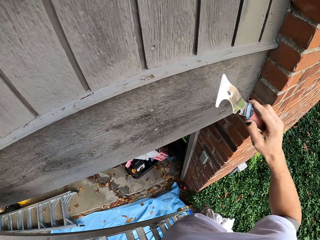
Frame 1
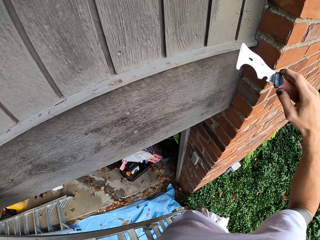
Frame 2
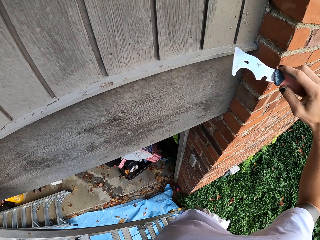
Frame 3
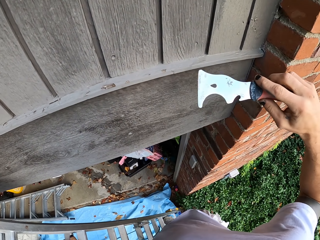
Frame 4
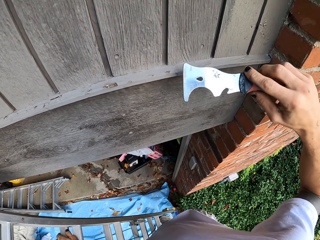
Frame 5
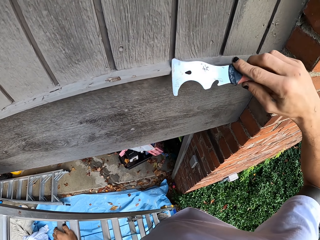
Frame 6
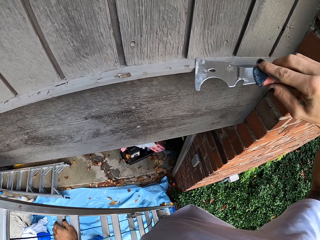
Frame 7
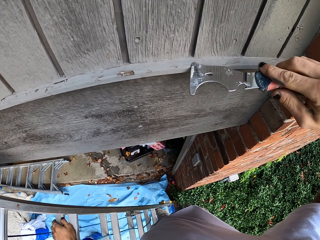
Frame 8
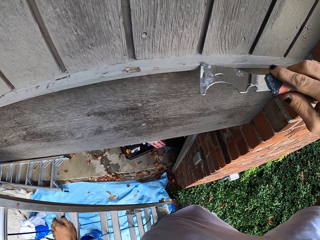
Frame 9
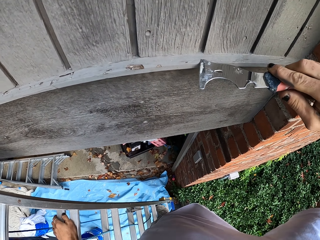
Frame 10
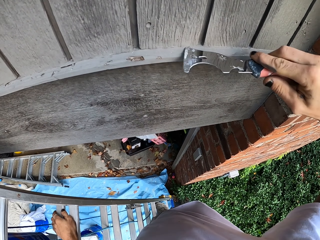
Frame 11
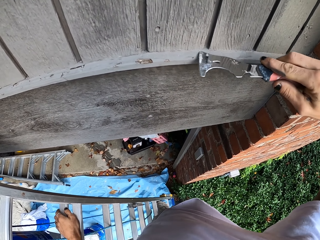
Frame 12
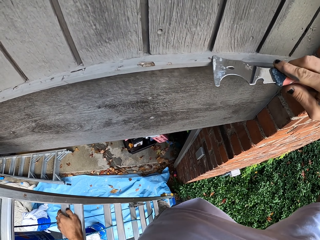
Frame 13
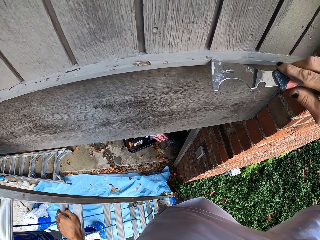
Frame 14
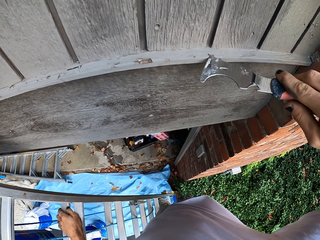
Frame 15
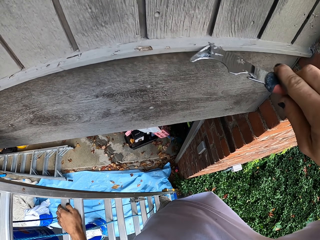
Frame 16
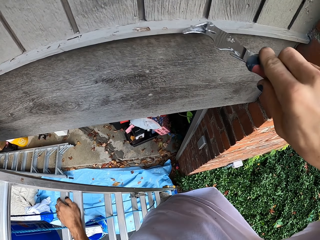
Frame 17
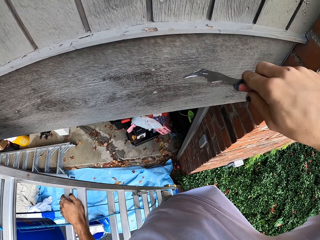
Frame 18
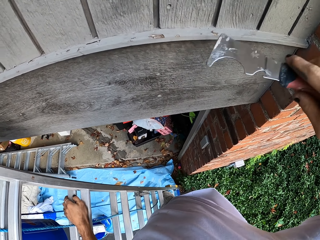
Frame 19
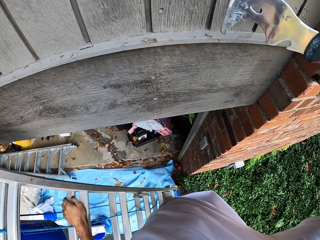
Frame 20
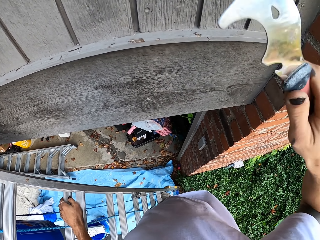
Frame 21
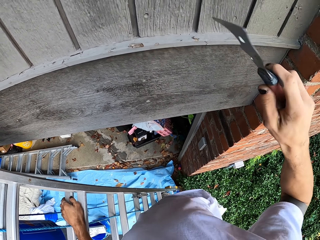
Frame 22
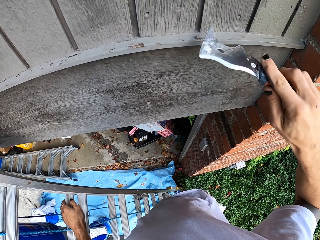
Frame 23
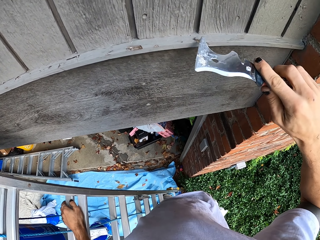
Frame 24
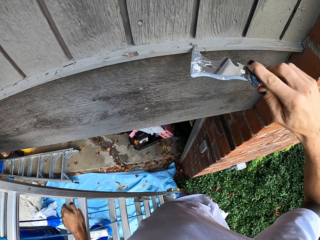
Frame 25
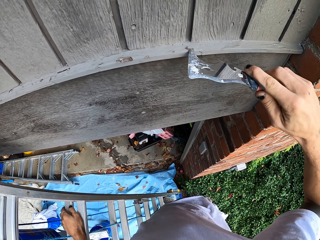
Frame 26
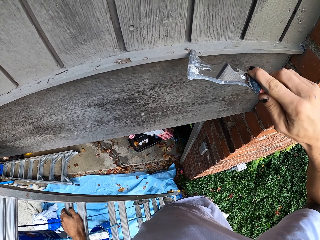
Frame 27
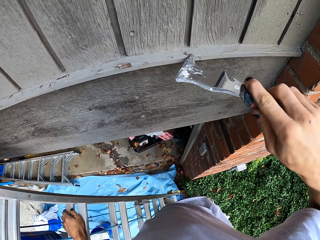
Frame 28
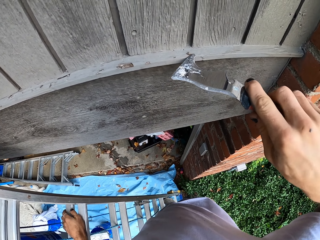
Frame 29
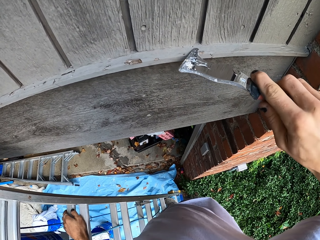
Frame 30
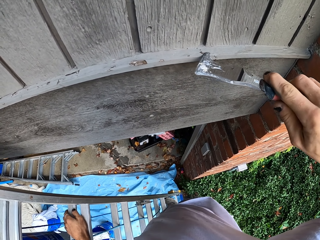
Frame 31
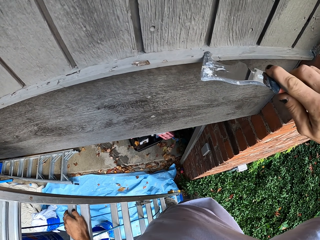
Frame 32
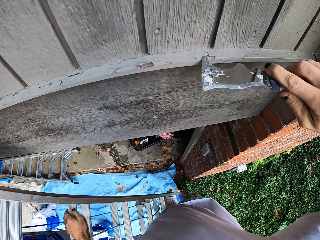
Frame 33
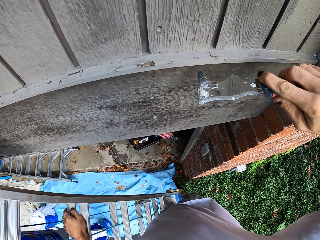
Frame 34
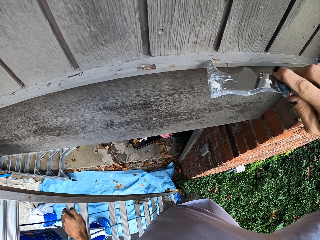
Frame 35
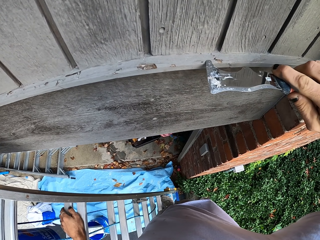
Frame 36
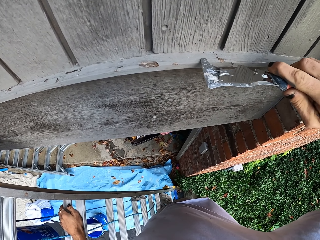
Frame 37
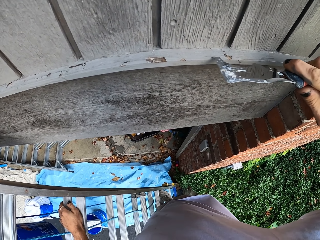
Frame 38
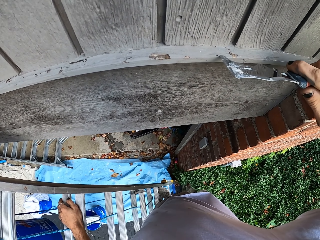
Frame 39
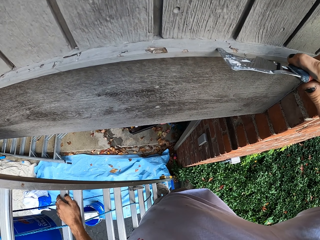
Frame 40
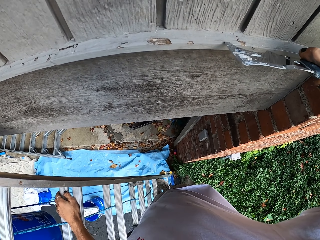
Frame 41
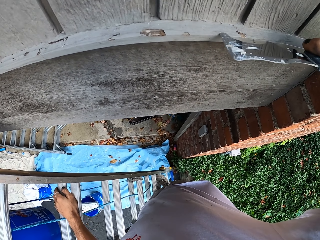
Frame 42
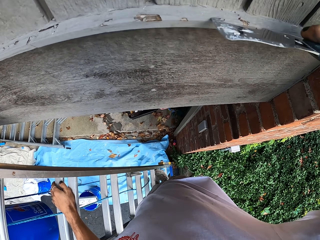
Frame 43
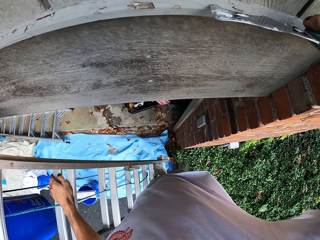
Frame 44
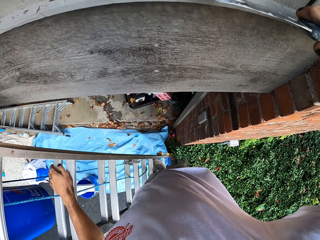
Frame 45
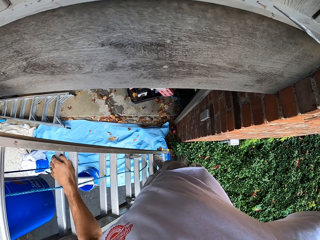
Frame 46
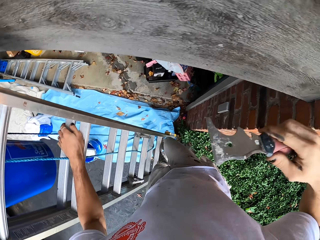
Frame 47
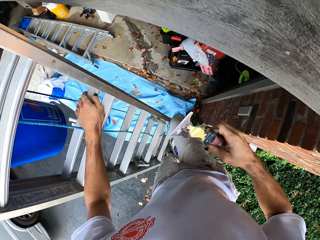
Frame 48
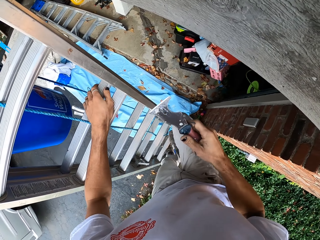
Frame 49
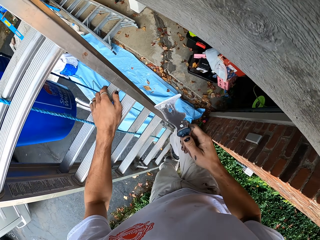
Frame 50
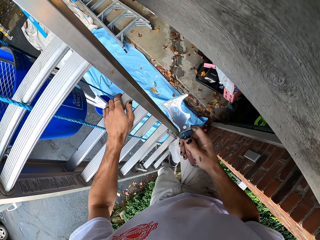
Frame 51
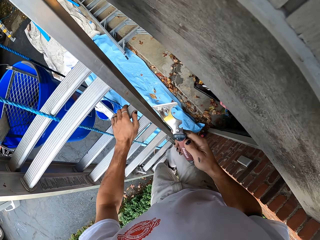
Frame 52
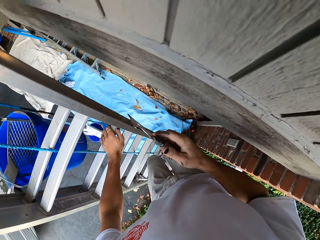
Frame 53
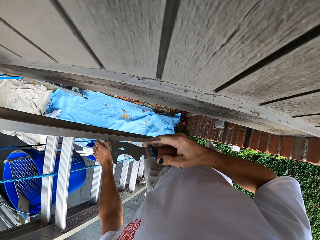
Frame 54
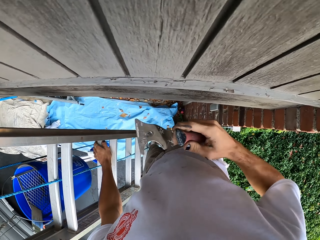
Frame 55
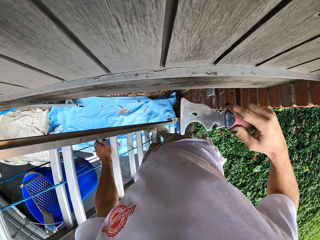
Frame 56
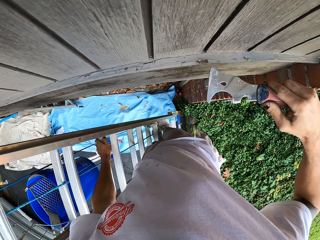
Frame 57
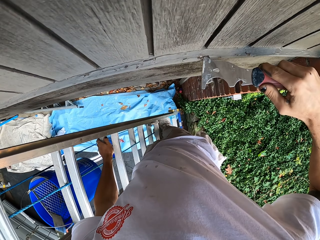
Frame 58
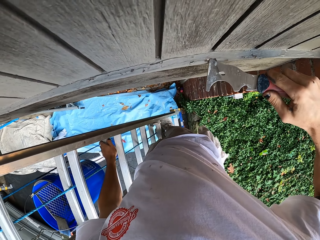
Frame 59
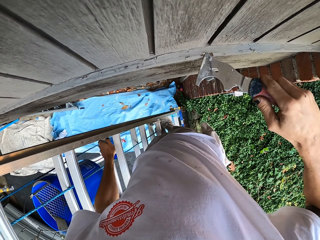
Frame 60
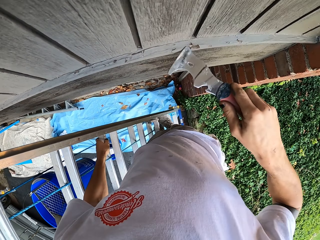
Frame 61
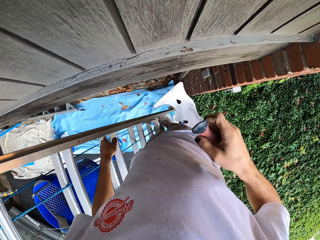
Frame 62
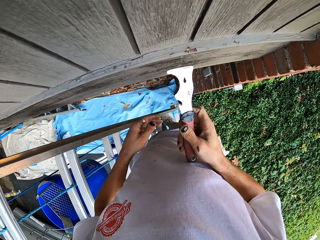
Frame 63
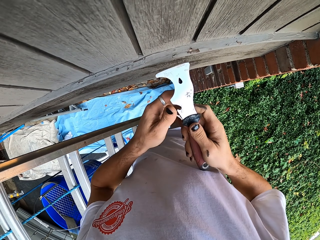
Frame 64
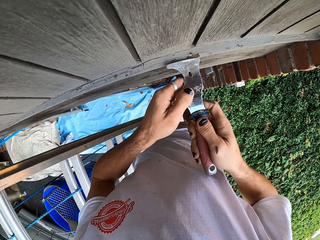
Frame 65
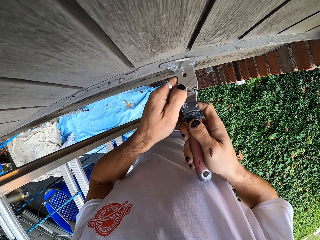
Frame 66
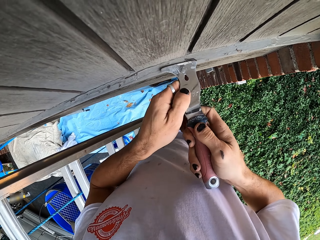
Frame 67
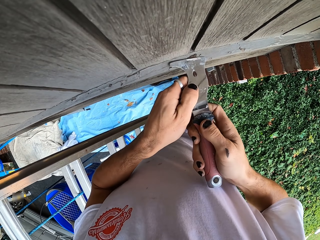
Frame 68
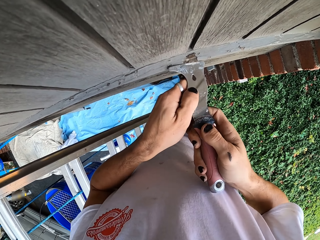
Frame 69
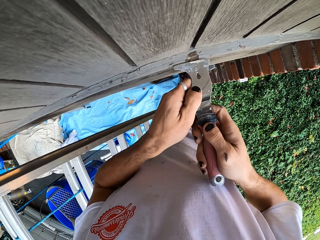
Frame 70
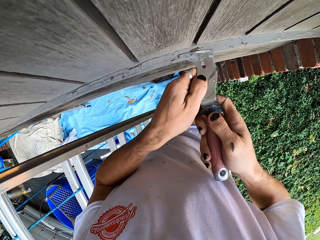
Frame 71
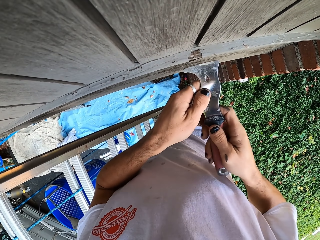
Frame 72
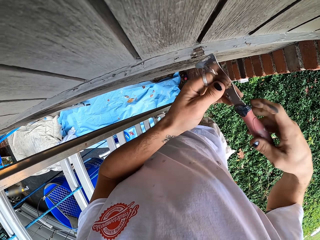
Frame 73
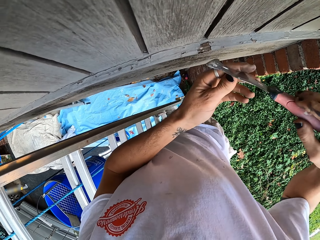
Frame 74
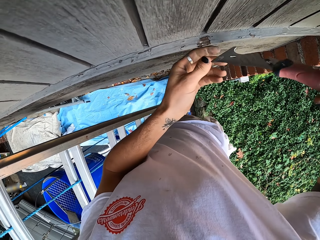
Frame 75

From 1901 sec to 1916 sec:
The camera wearer removes the rough surface with the knife. They flip the scraper. They remove something on the wall with the scraper. They climb up the ladder. They scrub the paint on the wood. They remove something on the wall with the scraper.

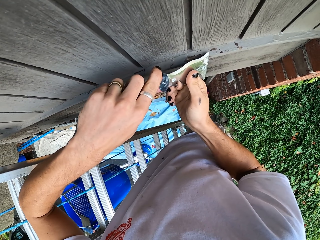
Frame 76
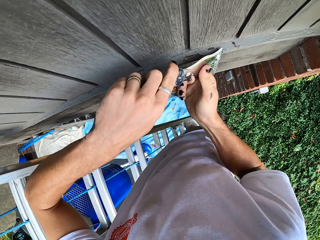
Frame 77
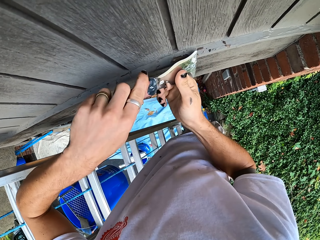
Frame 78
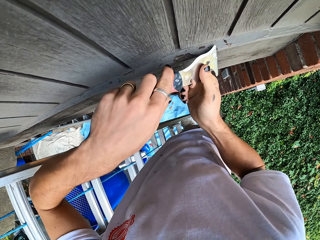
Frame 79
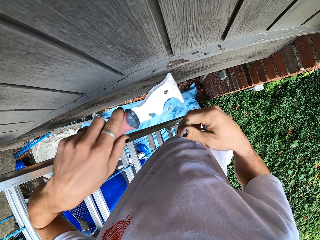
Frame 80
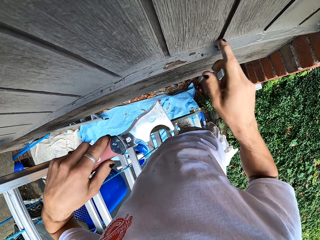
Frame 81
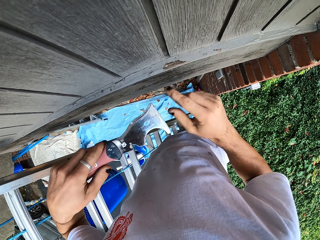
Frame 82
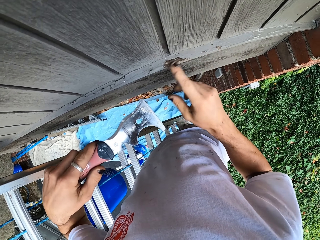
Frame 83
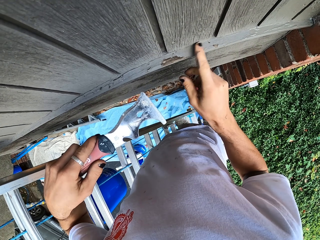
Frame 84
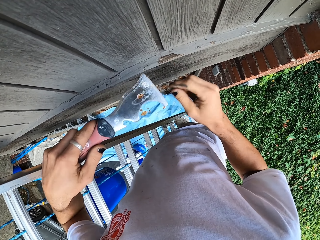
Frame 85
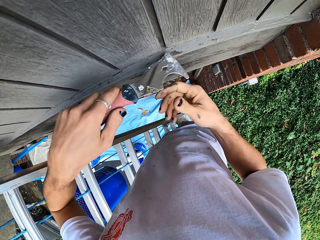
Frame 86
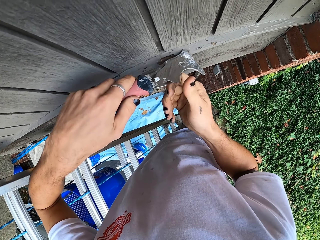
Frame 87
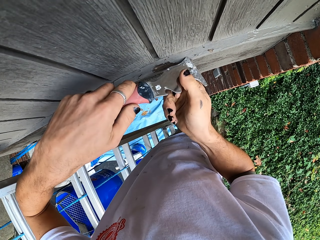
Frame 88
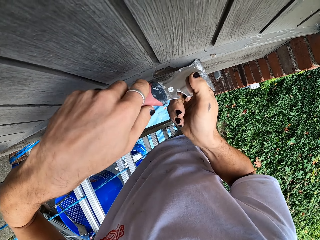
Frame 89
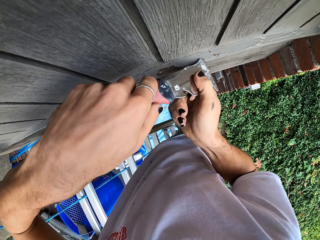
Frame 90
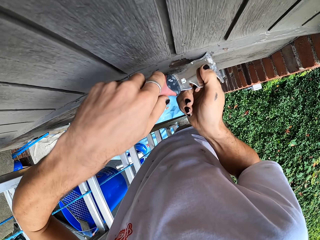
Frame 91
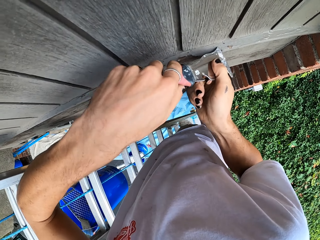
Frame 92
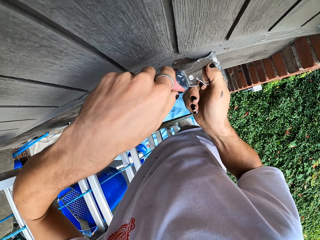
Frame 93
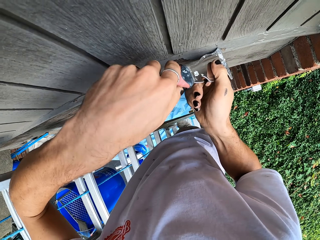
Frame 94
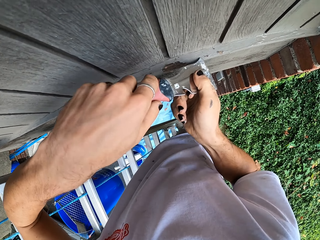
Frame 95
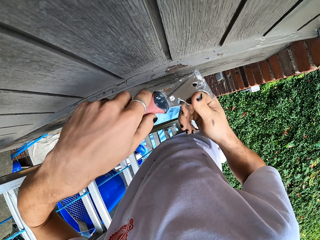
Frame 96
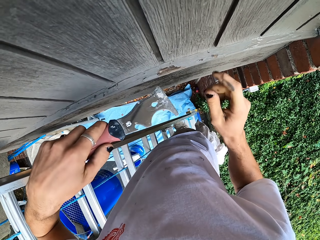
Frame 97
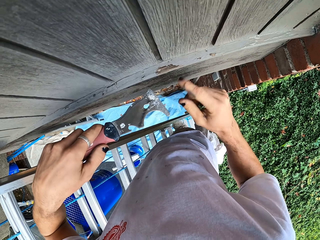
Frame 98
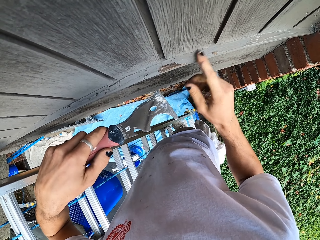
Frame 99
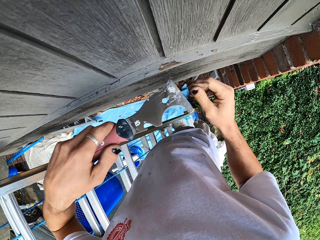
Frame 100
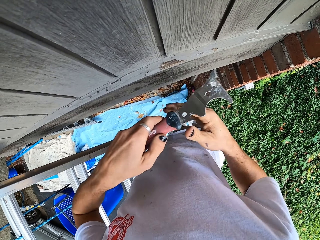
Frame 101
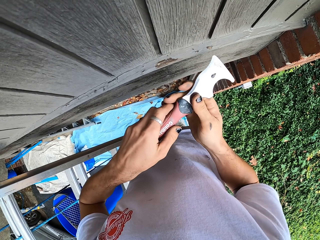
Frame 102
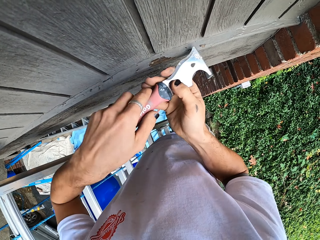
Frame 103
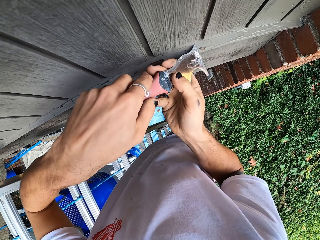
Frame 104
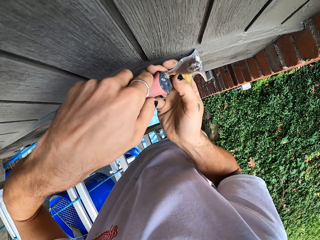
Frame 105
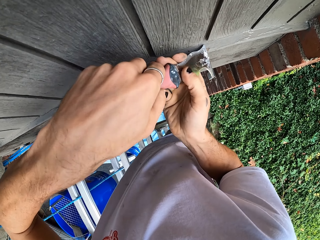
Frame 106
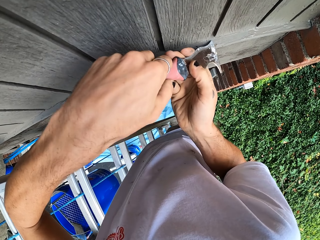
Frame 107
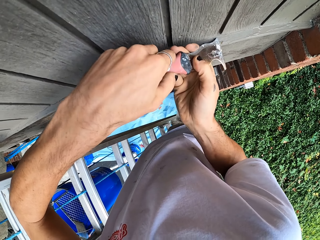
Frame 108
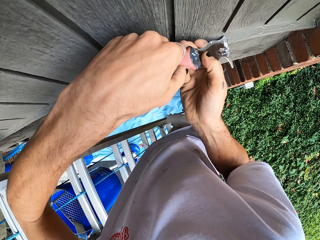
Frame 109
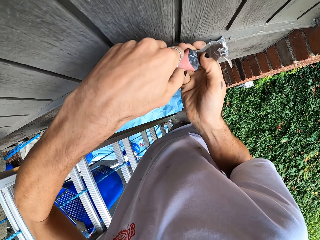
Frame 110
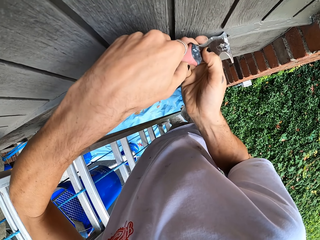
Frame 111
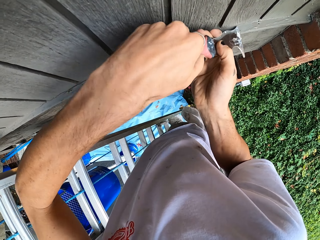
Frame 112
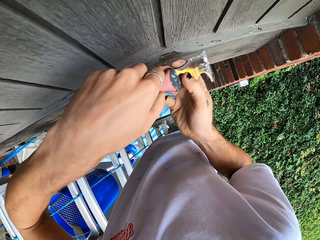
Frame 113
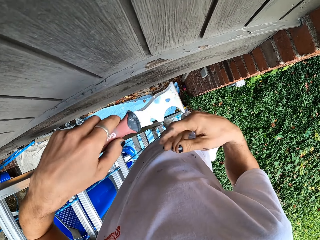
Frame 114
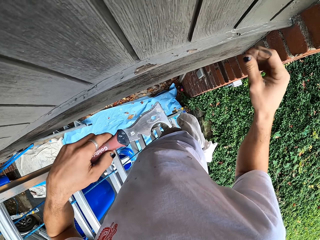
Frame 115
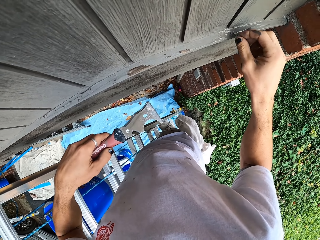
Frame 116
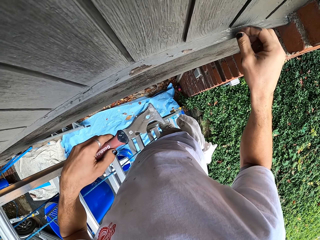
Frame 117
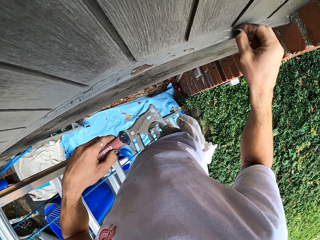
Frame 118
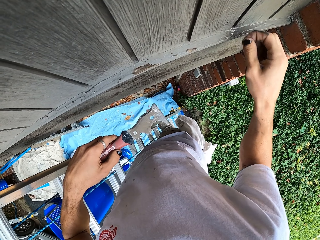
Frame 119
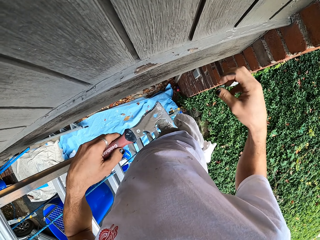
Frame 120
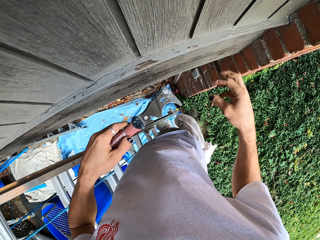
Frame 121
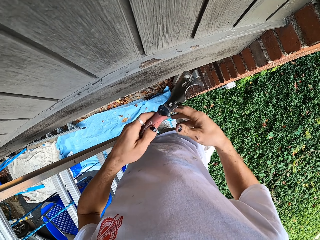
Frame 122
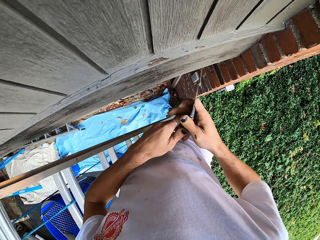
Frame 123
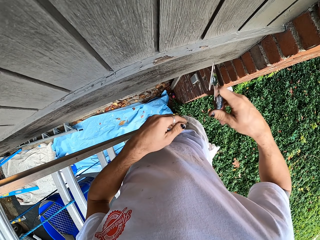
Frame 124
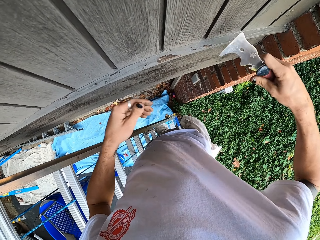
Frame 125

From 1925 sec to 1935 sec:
The camera wearer wipes the wall with his finger. He scrubs the paint on the wood. He removes something on the wall with the scraper. He wipes the wall with his finger. He scrubs the paint on the wood again. He removes something on the wall with the scraper. He picks up scraped paint. He removes something from the wall. He throws the scraped paint.
